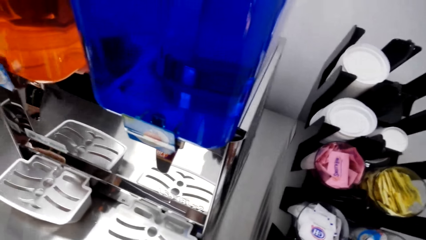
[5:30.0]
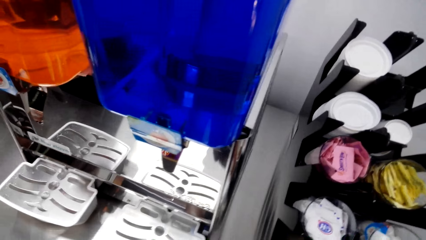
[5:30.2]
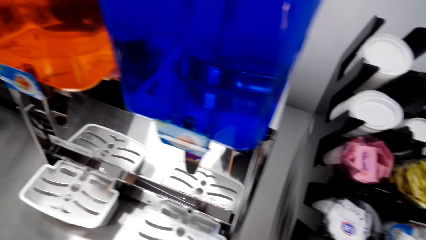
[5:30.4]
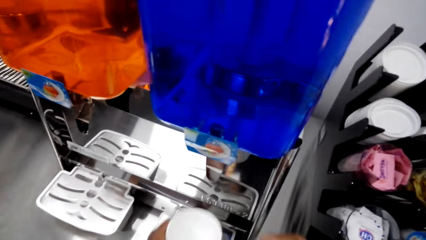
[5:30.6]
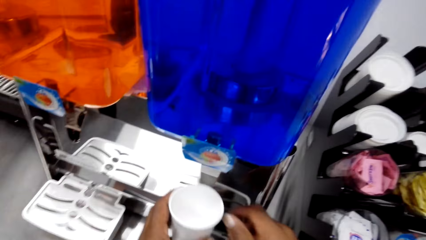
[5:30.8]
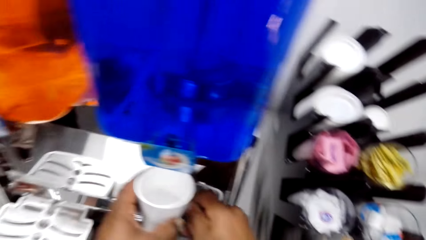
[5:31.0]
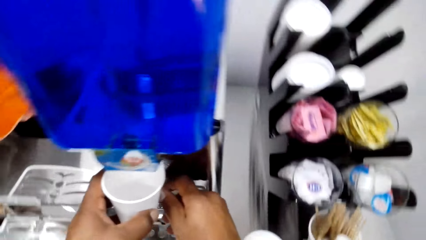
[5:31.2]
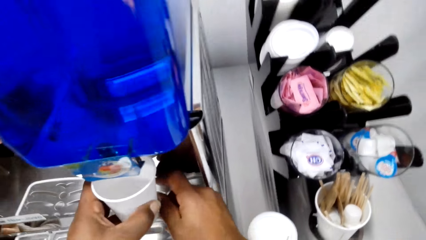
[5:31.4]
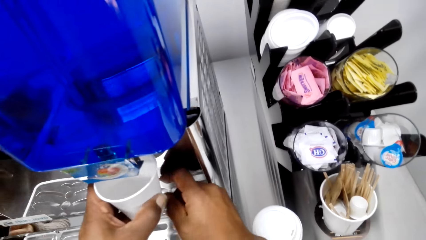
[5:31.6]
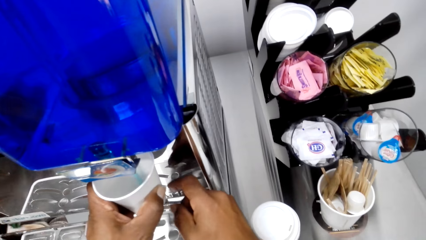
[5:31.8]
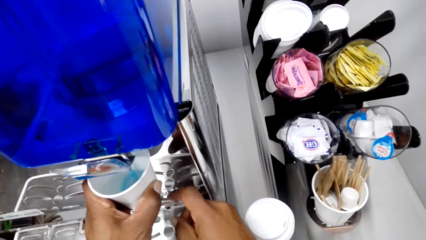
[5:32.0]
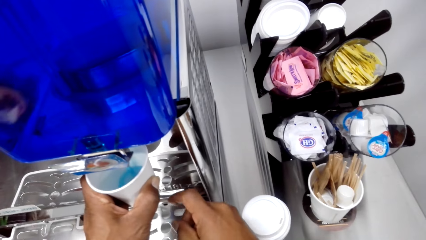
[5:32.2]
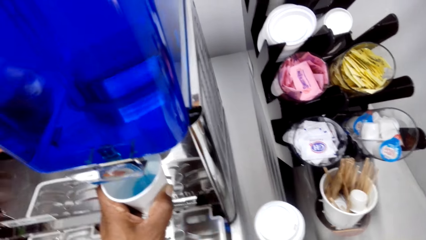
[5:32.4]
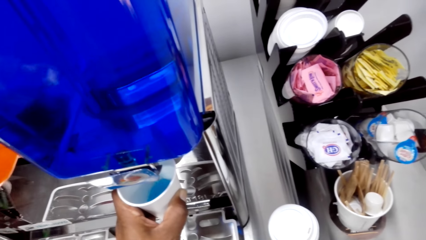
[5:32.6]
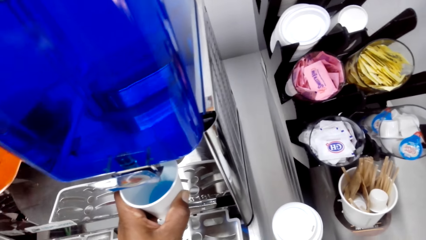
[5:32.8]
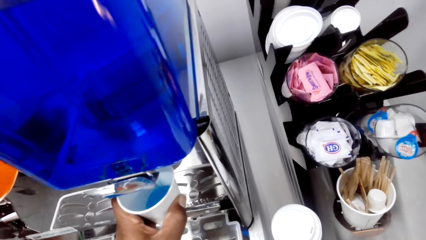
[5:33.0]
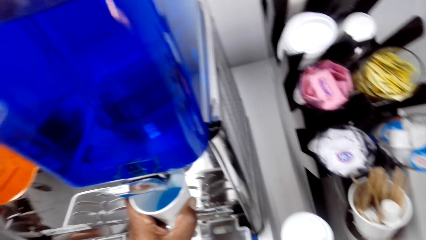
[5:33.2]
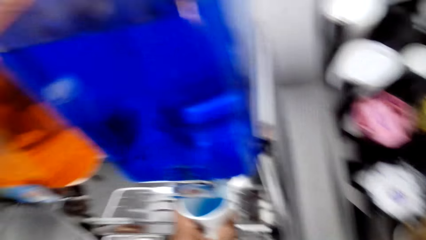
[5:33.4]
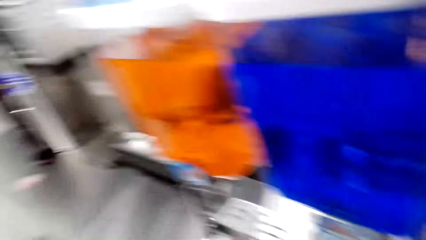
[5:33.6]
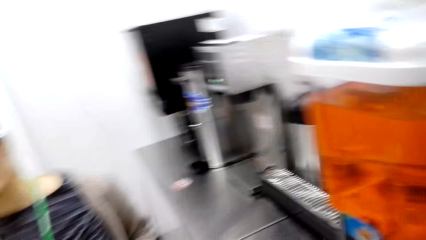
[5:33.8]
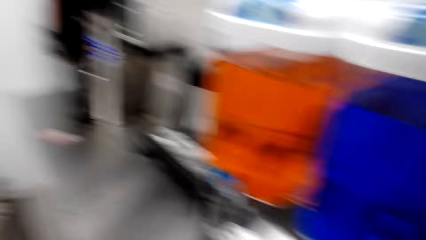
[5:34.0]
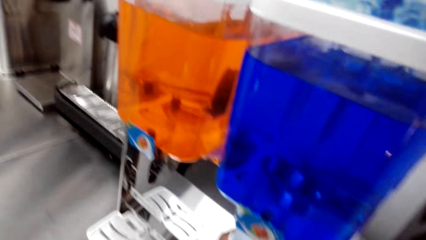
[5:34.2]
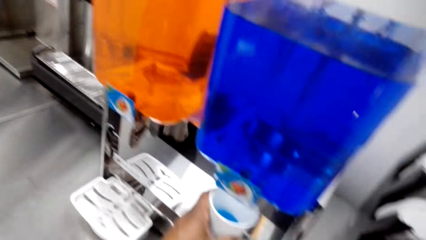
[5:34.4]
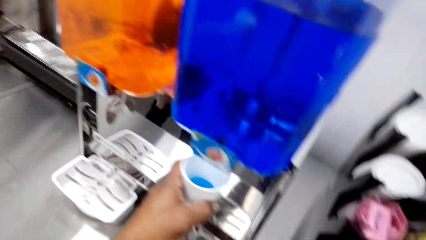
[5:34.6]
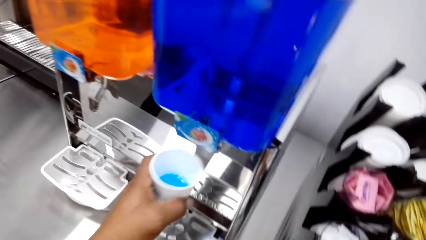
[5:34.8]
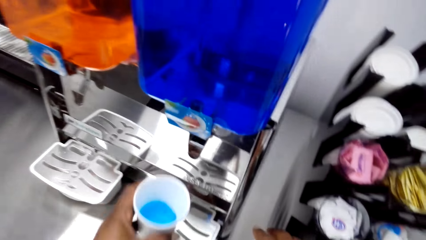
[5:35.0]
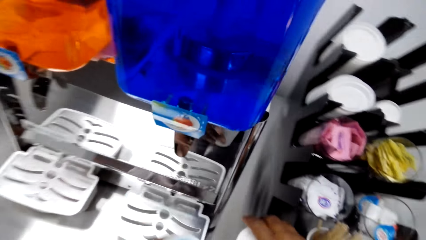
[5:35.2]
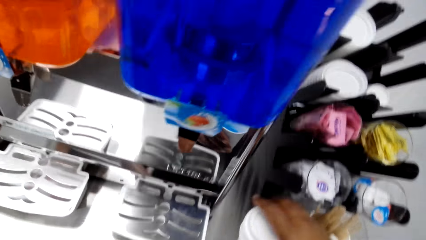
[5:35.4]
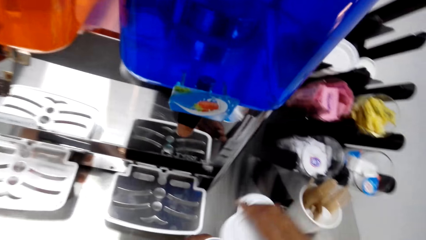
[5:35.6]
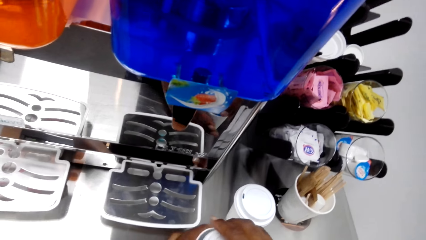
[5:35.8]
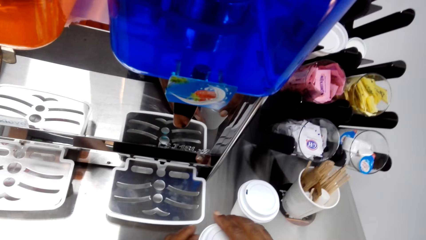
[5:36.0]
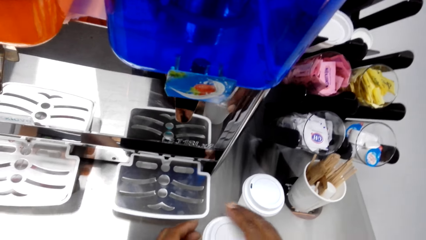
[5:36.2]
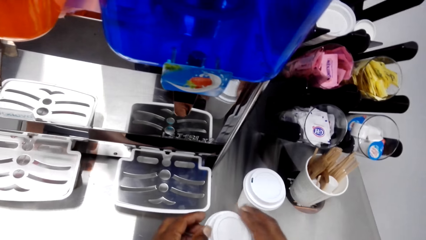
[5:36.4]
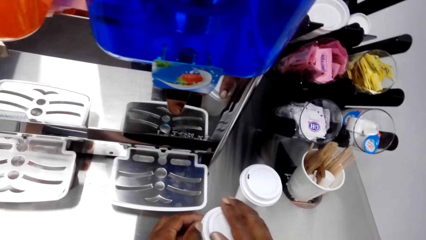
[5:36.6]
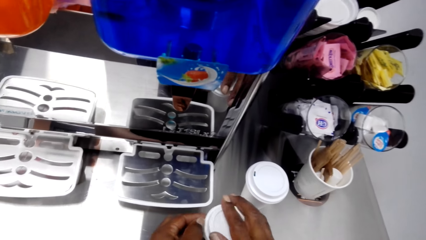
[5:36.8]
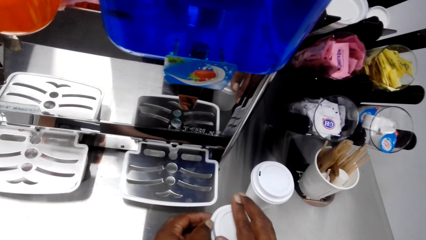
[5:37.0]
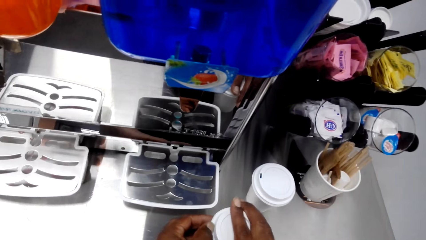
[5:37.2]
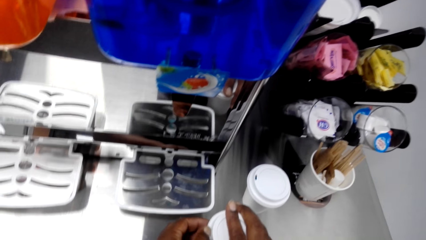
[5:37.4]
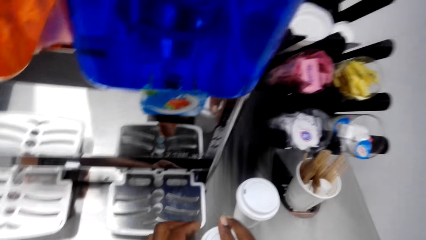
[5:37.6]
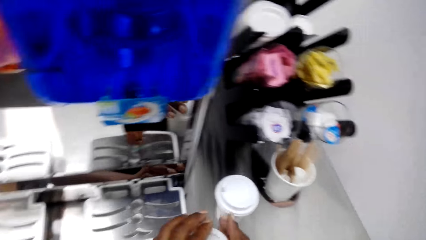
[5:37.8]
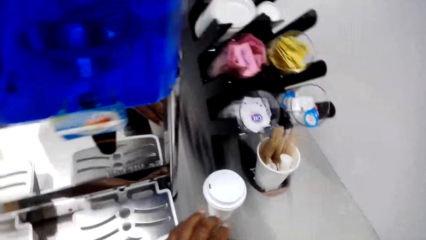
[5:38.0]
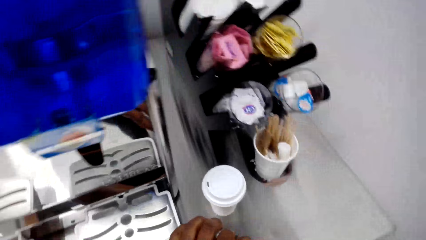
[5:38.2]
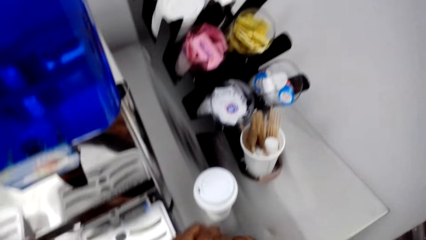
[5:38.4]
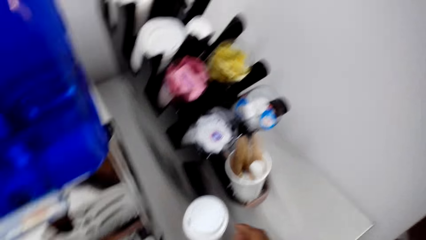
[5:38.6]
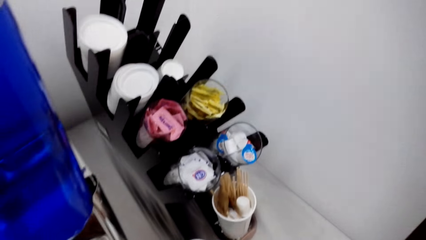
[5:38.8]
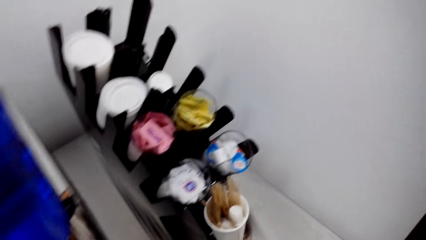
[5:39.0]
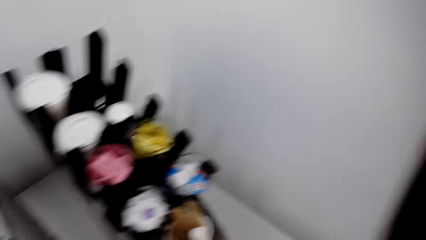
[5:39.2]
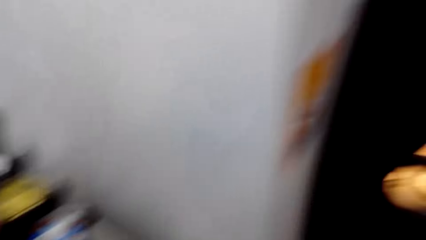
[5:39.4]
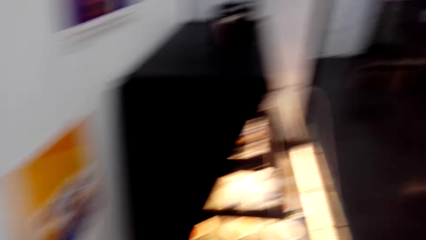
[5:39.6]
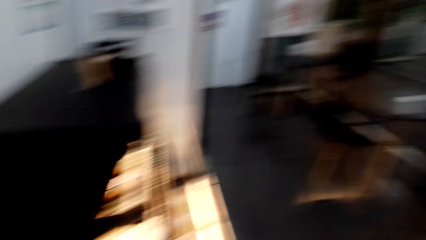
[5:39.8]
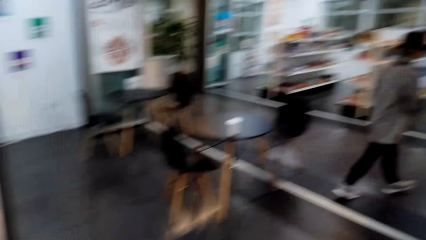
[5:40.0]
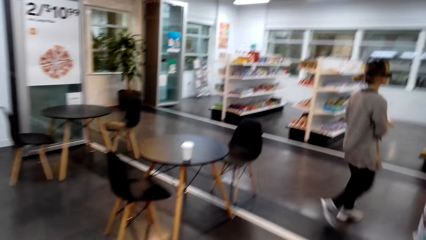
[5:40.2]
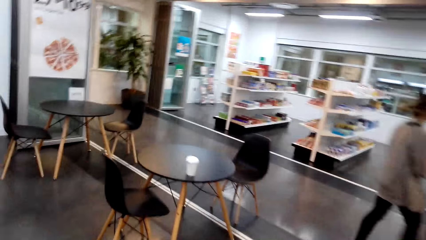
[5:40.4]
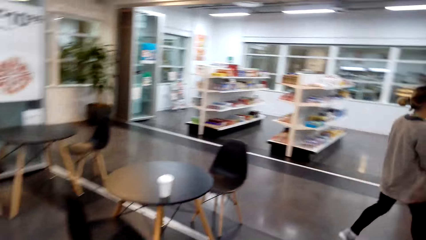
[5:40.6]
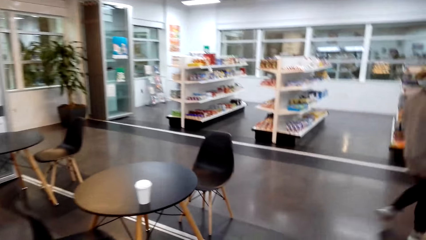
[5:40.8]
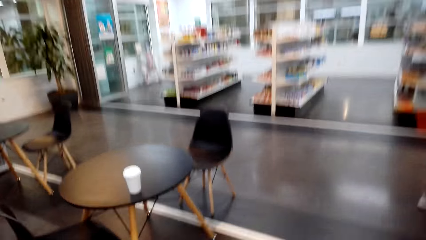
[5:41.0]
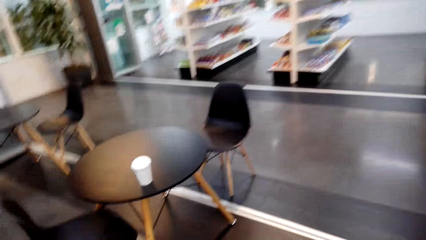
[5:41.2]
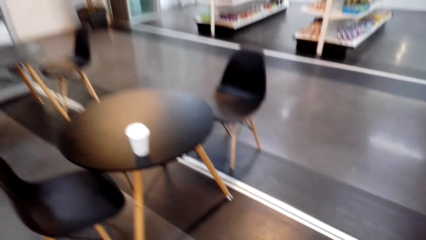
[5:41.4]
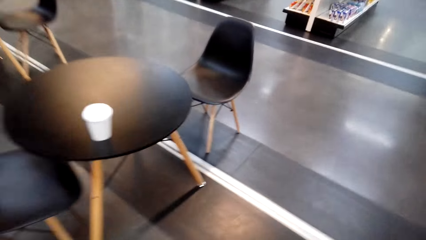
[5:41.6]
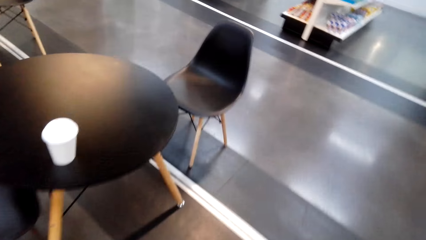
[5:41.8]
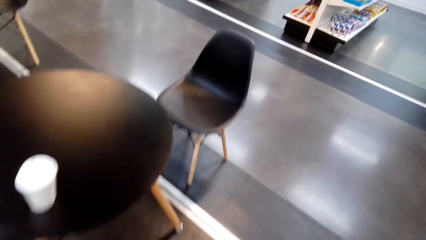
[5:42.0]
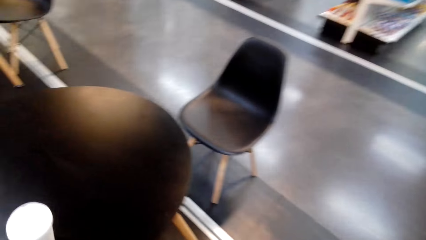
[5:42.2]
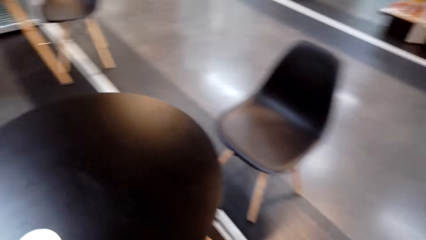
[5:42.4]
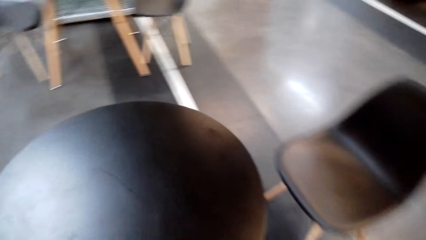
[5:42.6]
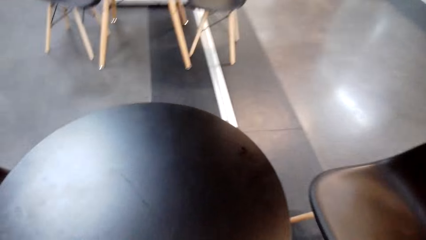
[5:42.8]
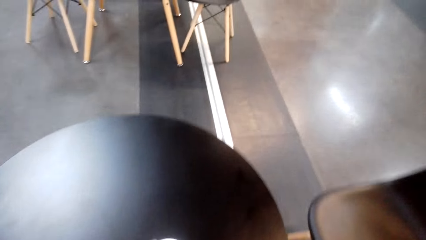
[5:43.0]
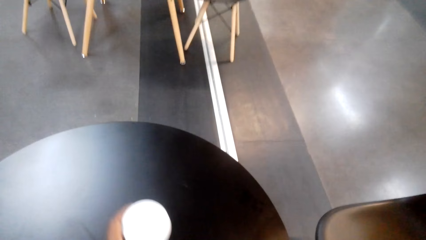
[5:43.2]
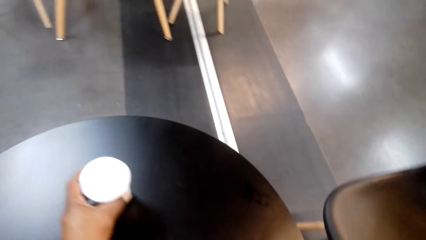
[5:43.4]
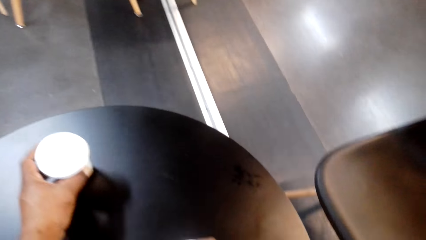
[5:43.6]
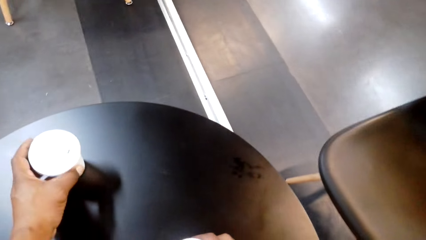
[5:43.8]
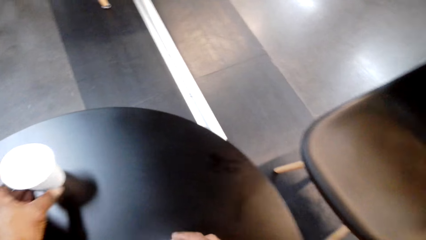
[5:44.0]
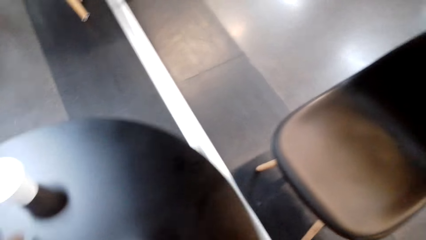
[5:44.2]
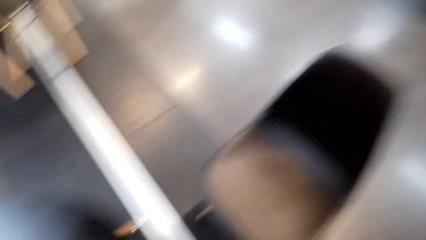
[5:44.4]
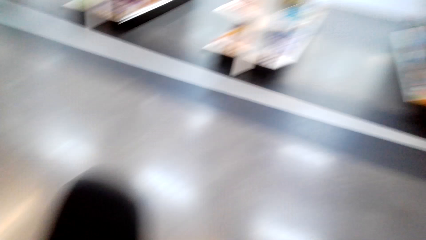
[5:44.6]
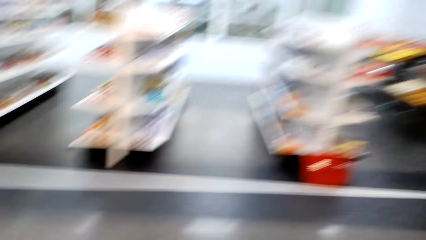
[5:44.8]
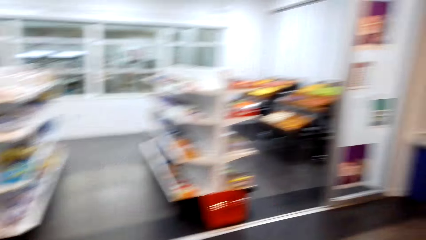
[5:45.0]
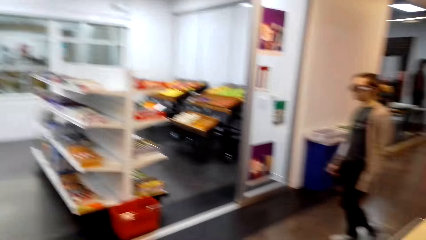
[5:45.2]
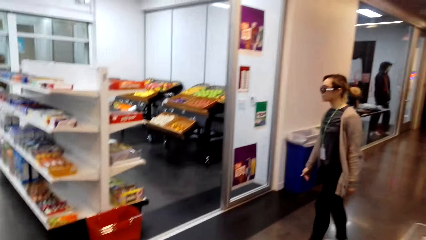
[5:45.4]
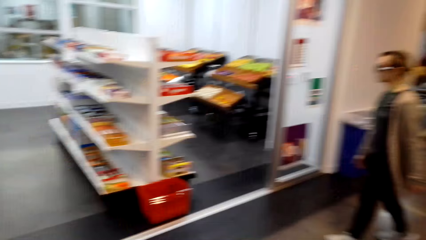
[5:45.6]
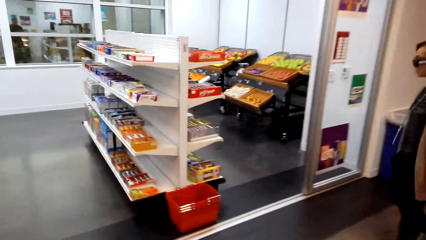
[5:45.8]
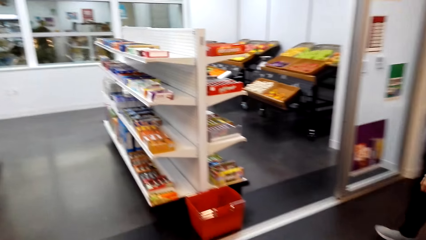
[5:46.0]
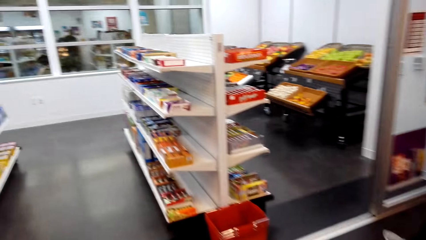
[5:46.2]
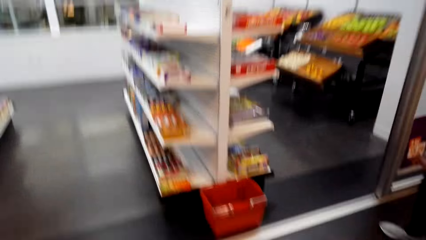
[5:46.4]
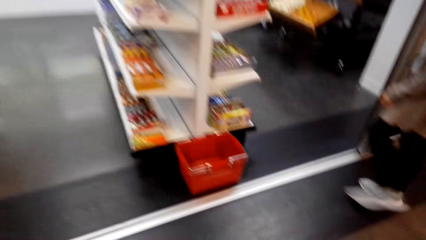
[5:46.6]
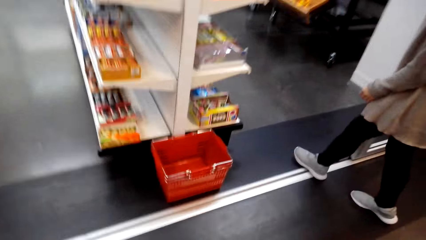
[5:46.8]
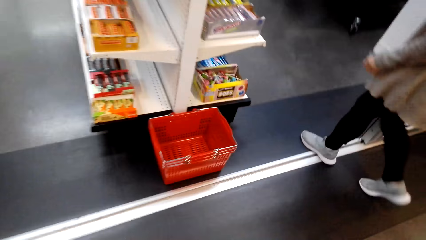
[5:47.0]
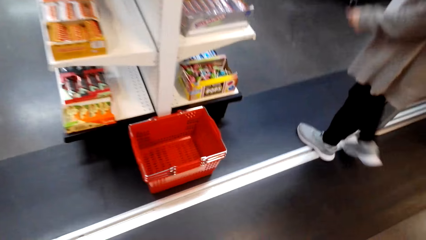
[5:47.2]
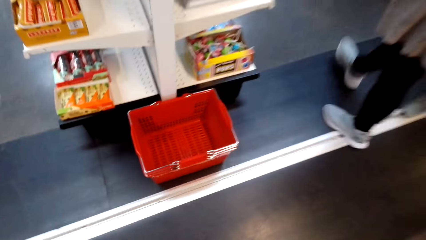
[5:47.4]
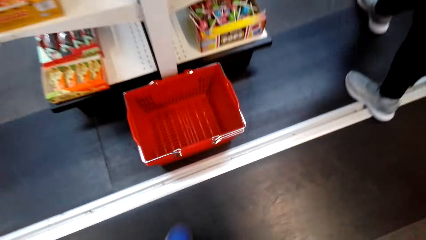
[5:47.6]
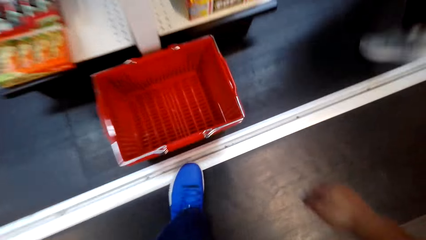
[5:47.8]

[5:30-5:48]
The camera wearer opens the juice dispenser. They add juice in the tumbler, pull the tumbler off the dispenser and cover the tumbler with a lid. They walk around the store. They put the tumbler on the table. They walk around the store. A woman walks around the store.
